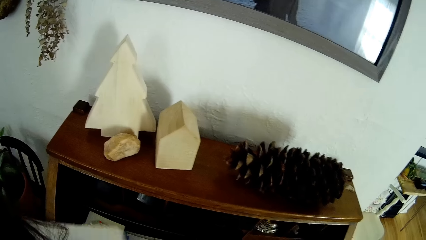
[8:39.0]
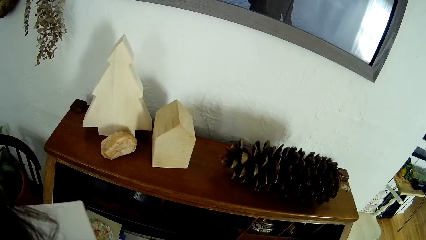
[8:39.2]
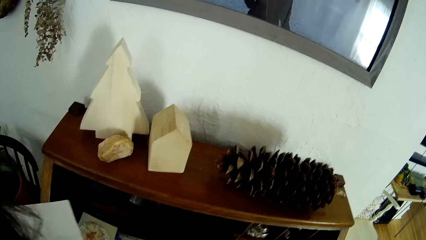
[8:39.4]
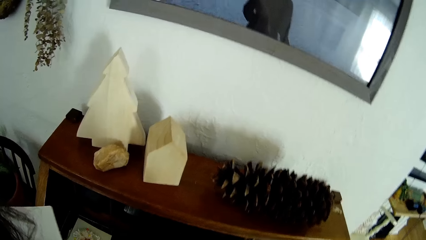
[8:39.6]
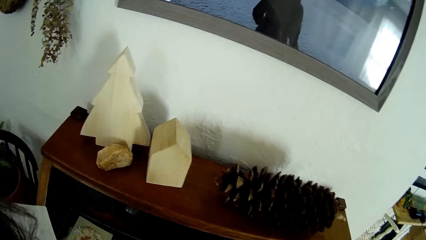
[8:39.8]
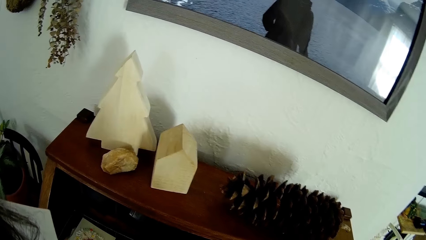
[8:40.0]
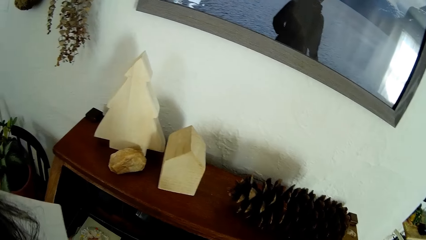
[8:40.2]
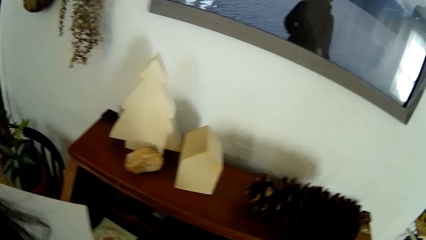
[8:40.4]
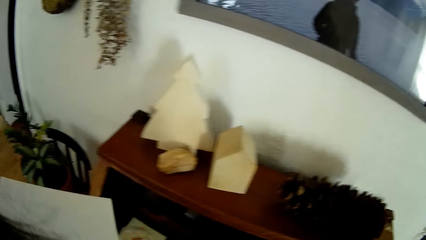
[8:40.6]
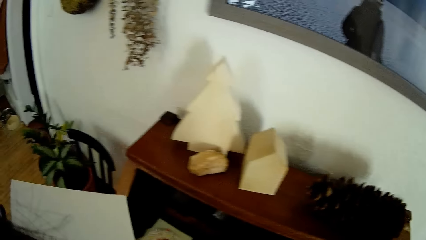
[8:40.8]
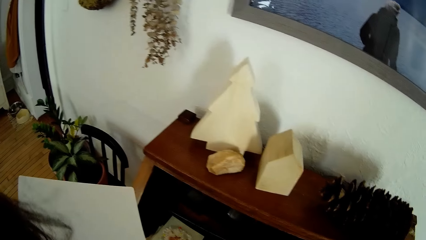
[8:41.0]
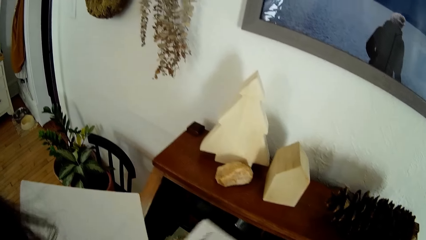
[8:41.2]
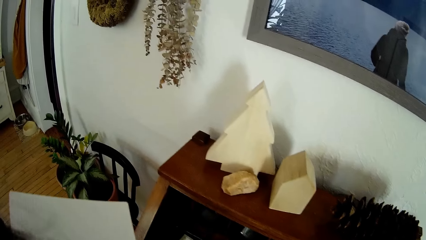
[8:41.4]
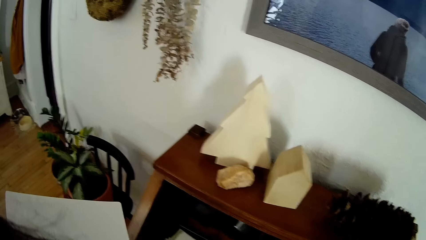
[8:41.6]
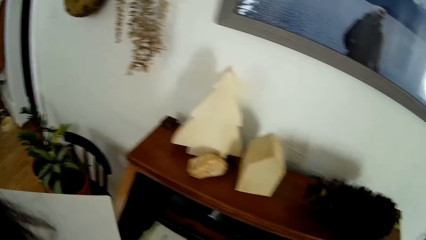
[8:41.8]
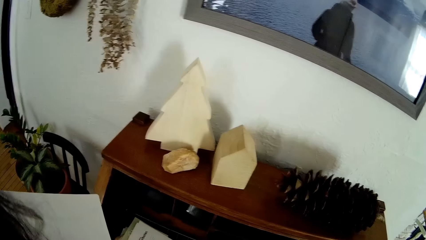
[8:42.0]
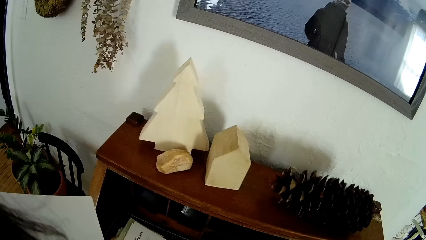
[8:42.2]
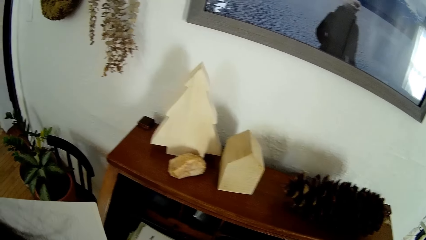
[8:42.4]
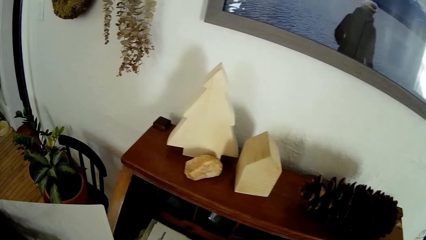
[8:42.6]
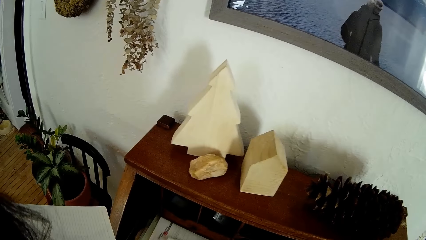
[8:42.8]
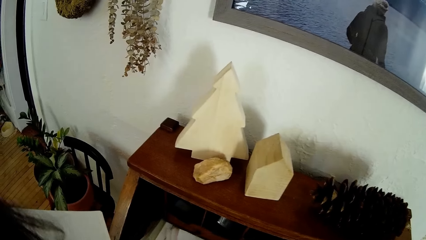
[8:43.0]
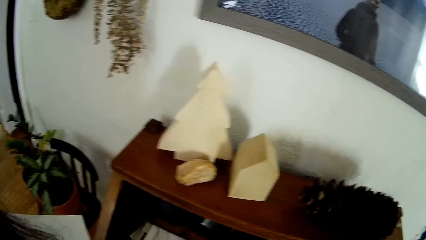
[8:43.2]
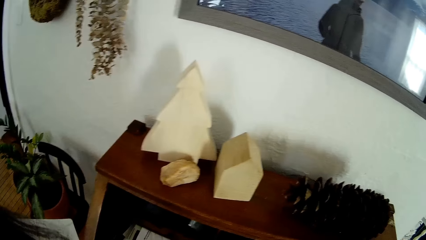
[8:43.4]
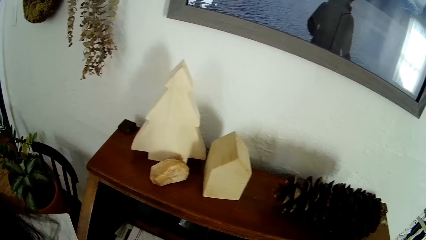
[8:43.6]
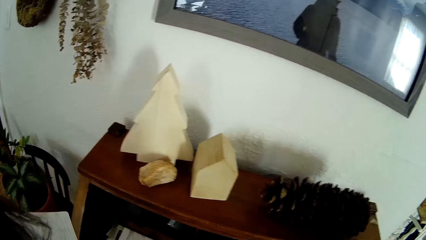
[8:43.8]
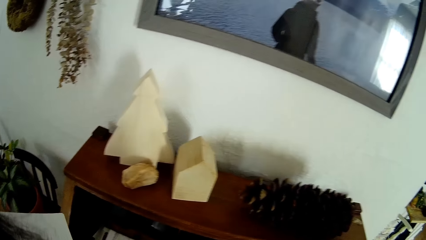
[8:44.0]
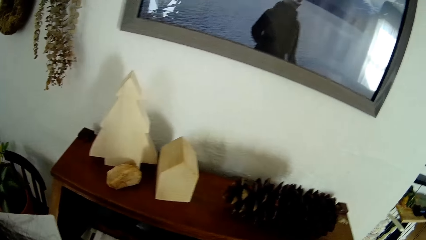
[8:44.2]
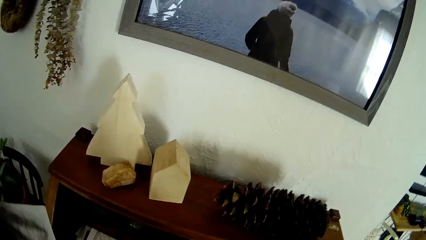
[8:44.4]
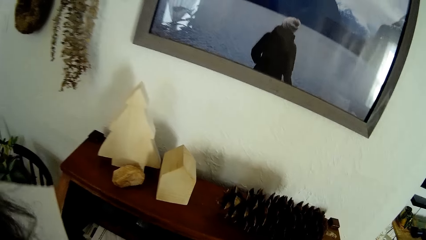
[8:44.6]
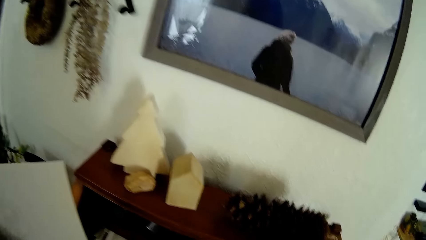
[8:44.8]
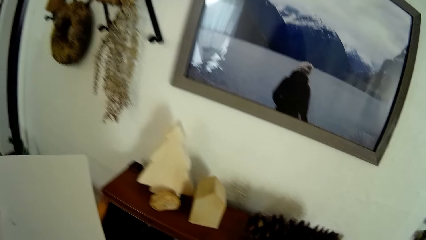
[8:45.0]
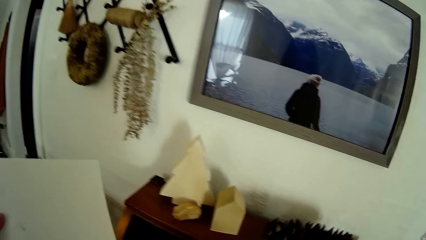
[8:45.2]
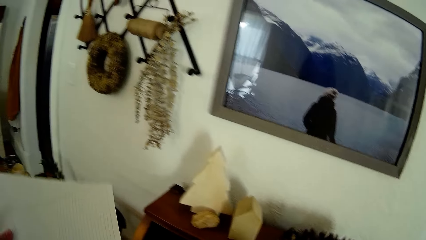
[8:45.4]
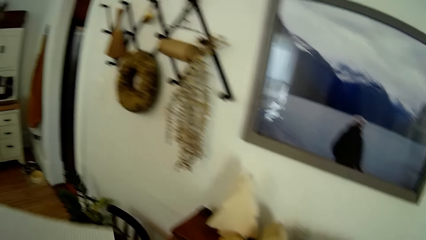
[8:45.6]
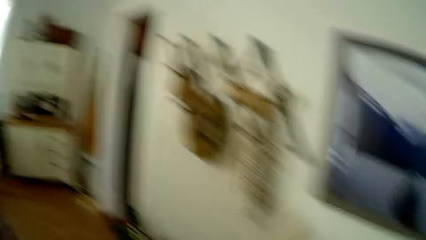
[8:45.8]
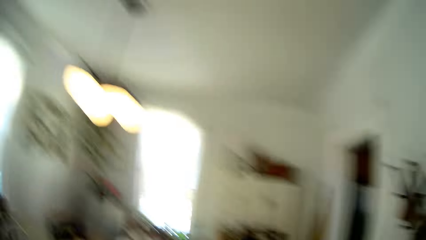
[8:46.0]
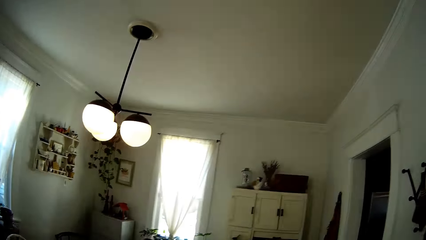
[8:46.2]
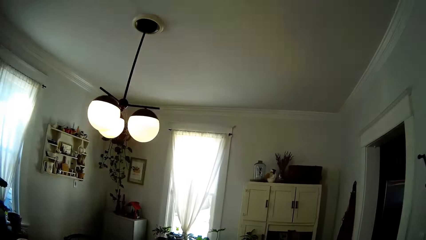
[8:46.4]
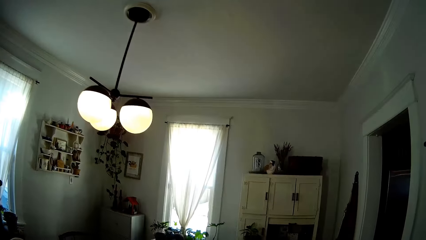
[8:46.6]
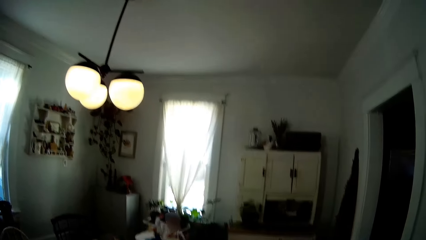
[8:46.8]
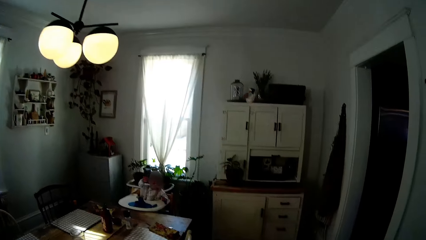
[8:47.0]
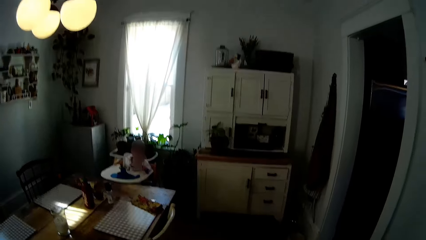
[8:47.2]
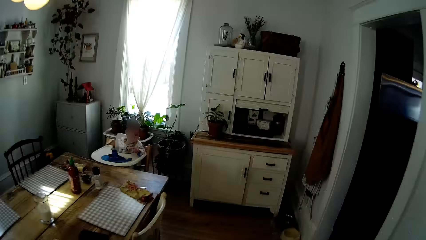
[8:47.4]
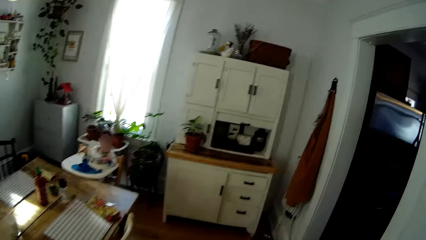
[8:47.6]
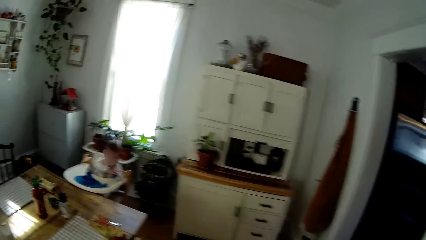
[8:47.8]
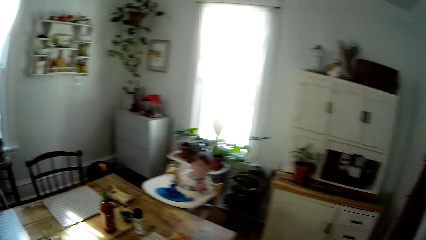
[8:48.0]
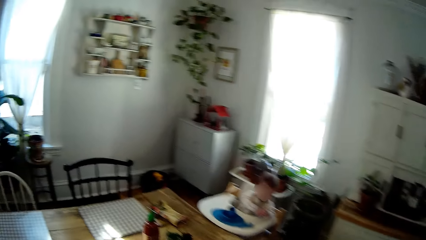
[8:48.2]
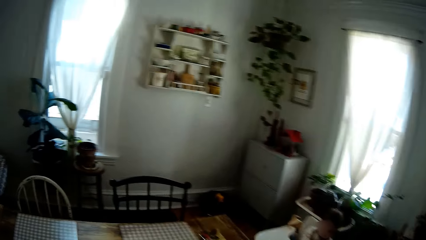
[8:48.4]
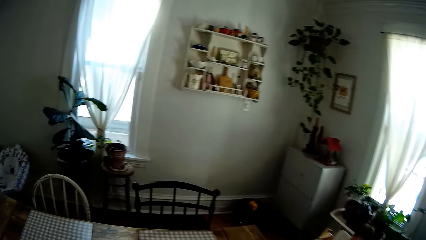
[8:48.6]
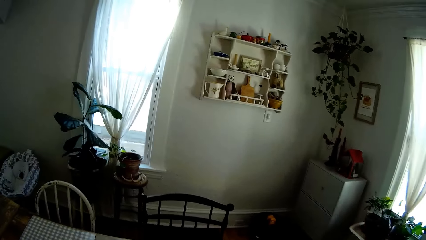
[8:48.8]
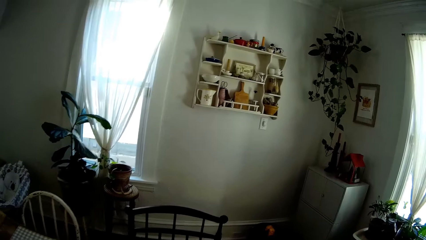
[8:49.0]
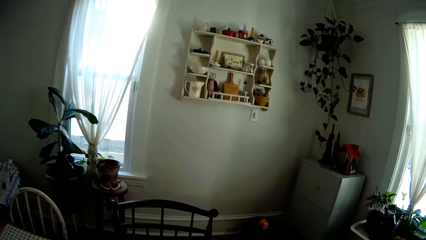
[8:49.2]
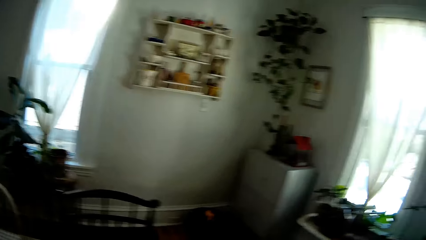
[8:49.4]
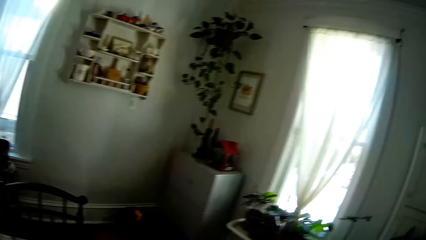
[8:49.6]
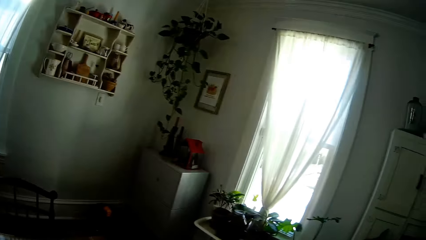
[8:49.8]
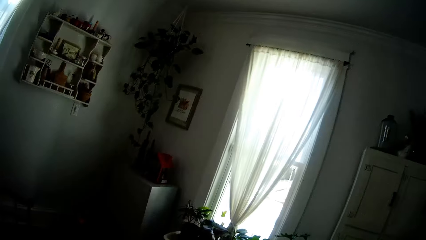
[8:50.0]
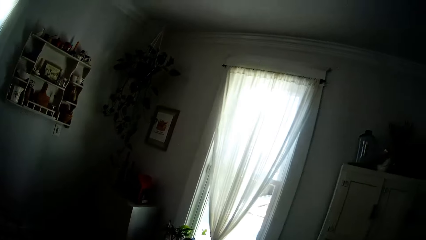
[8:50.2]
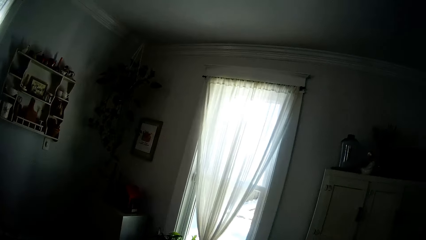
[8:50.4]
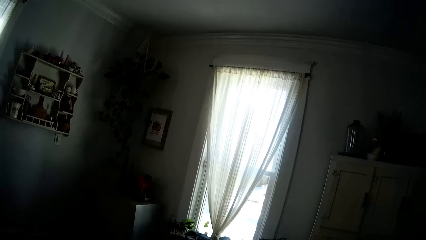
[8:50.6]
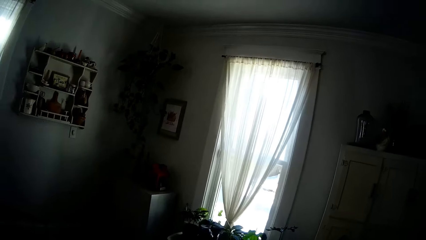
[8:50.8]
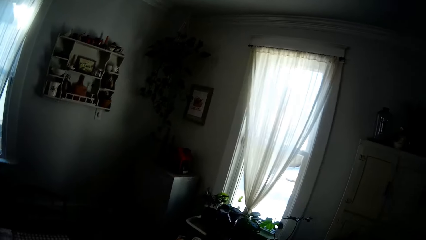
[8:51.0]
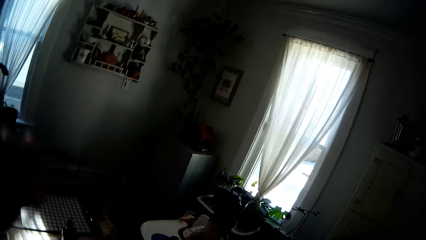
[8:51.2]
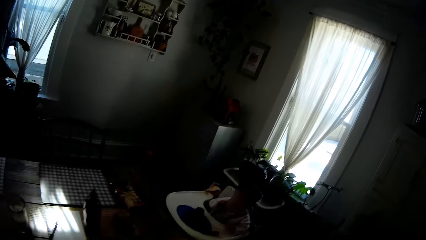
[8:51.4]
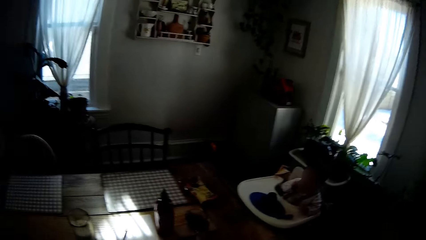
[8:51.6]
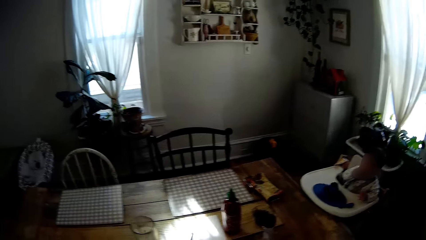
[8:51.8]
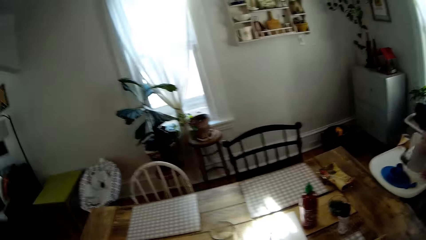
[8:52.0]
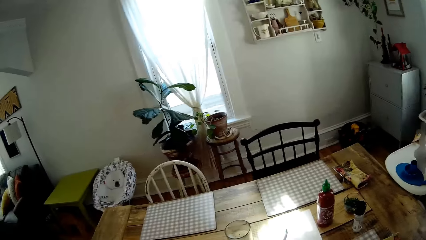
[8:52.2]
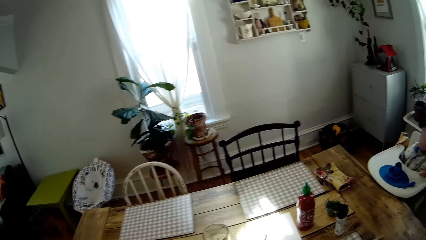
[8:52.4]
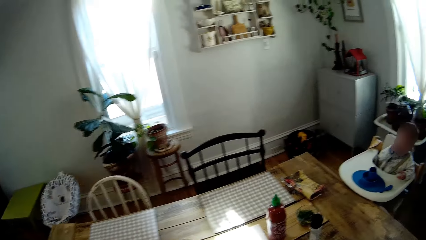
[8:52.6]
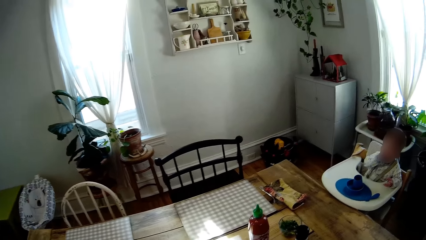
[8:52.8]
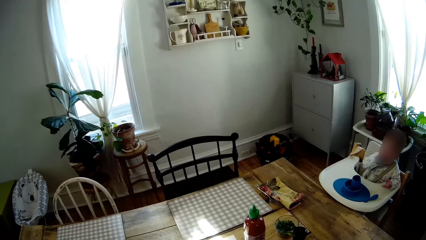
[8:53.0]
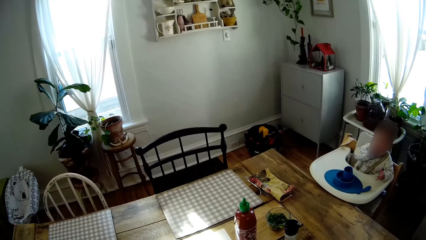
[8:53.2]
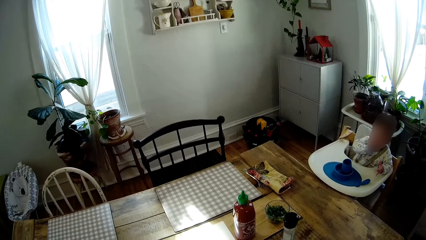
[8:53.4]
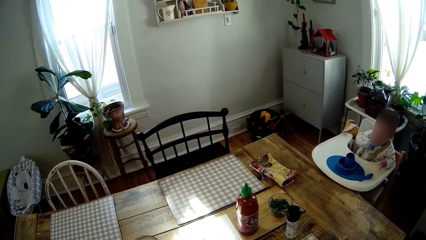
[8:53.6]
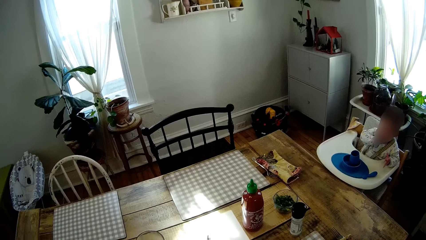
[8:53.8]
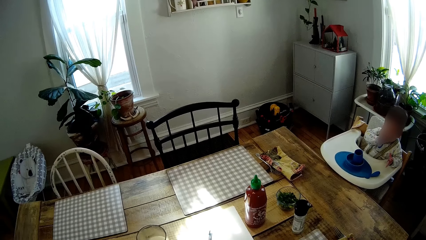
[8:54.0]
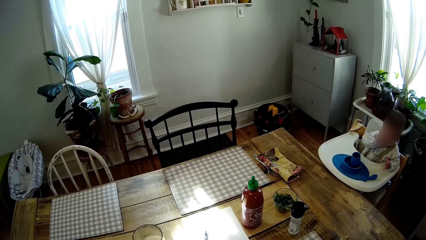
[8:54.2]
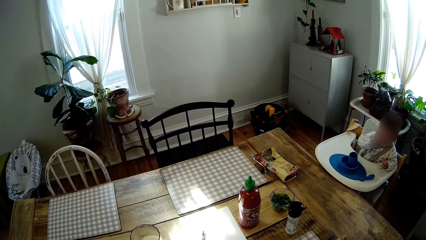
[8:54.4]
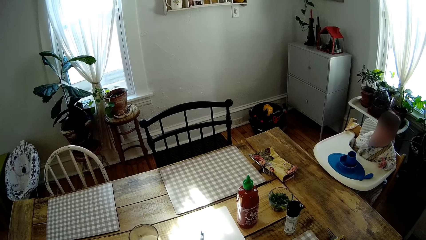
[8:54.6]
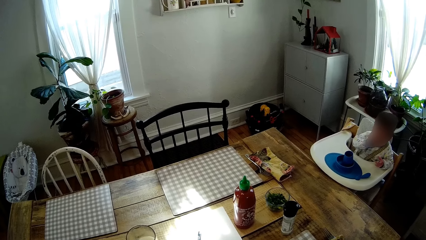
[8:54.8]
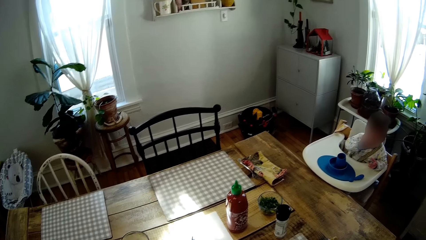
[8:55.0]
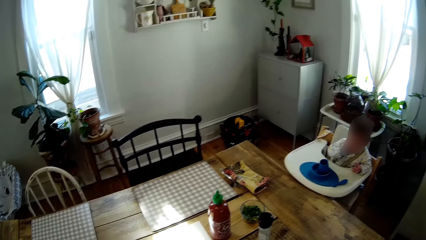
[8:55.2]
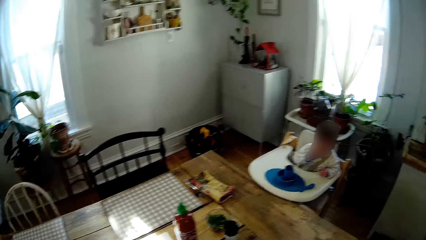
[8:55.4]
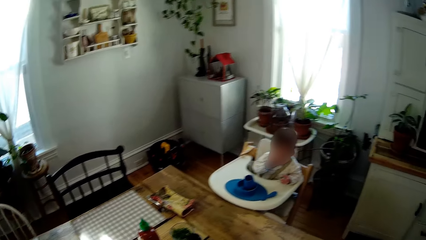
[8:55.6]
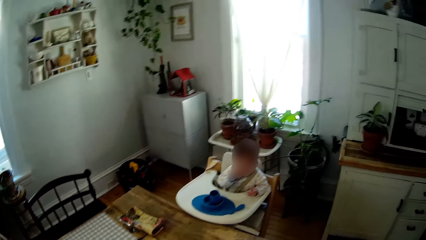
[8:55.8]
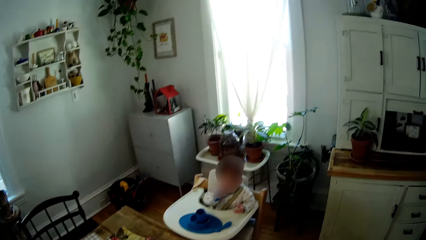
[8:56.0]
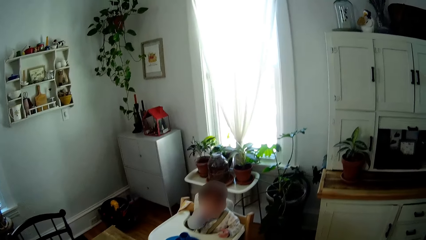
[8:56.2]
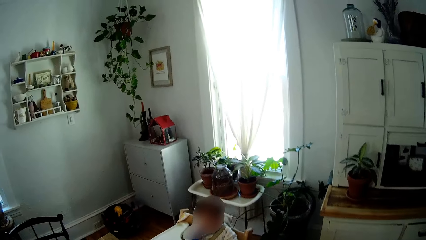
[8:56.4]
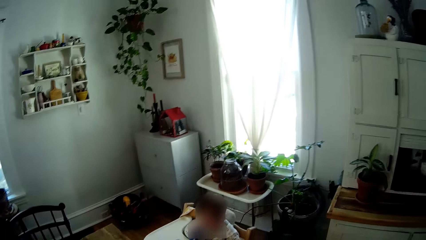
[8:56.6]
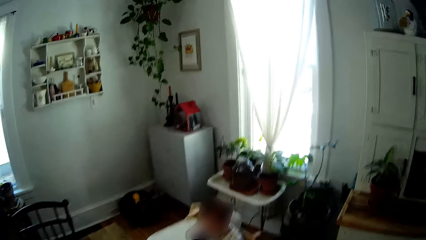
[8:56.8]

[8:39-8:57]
The camera wearer holds the book. She holds a white sheet in her left hand. She pushes the drawer. She walks towards the table in the dining room from the living room. She stands beside the table and lifts her hand. The baby puts the blue spoon in his mouth with his right hand. The camera wearer looks over the table.
